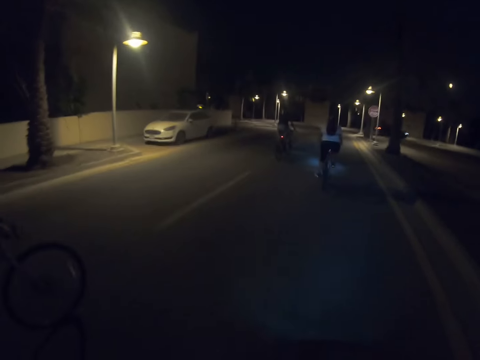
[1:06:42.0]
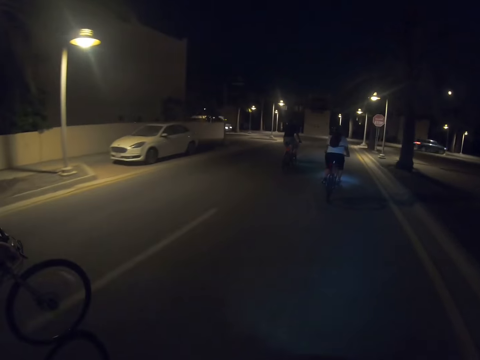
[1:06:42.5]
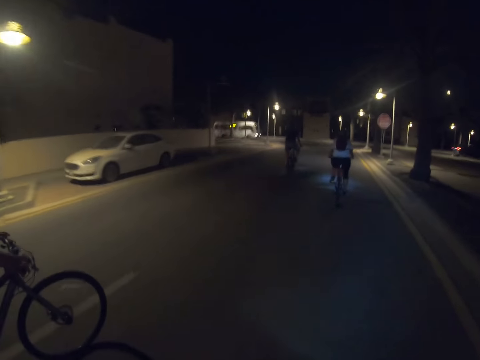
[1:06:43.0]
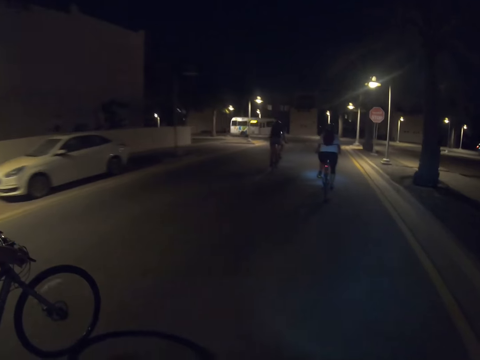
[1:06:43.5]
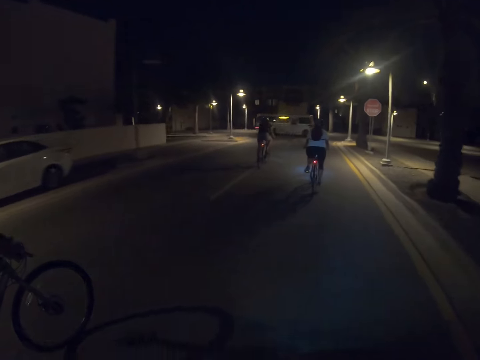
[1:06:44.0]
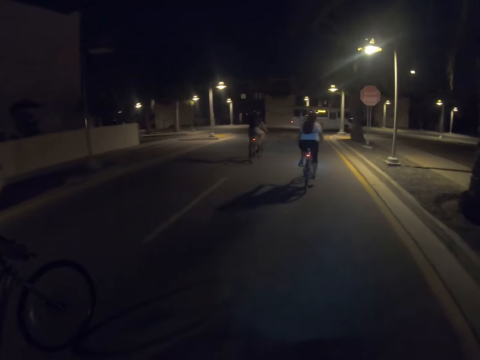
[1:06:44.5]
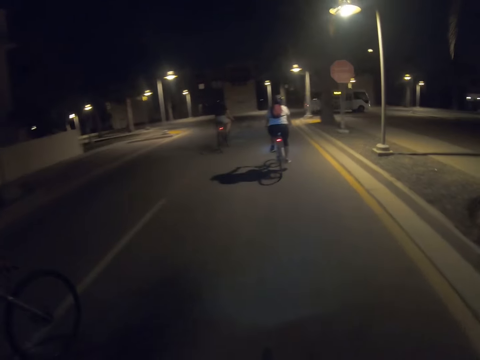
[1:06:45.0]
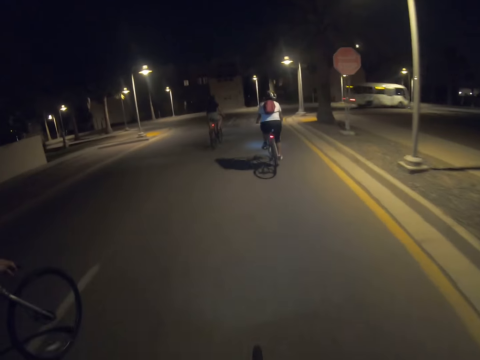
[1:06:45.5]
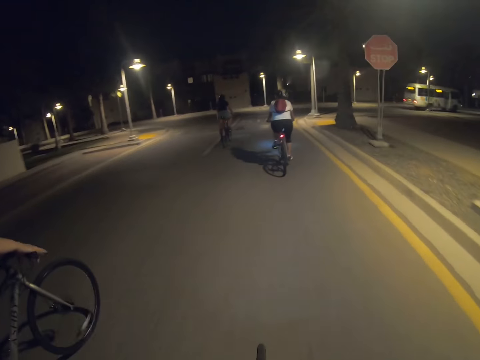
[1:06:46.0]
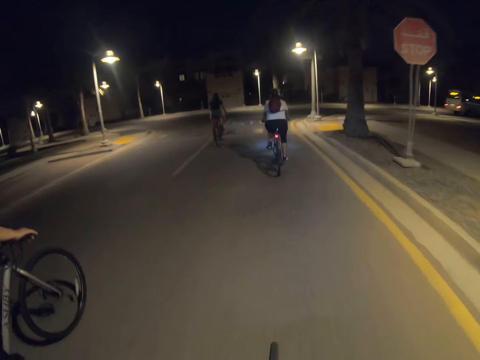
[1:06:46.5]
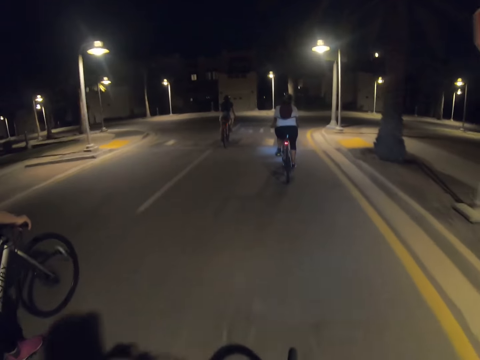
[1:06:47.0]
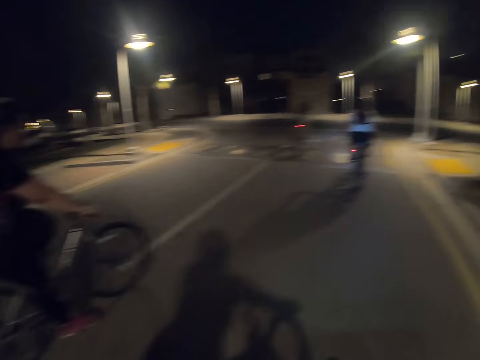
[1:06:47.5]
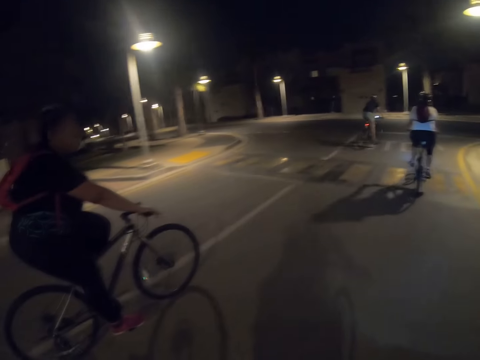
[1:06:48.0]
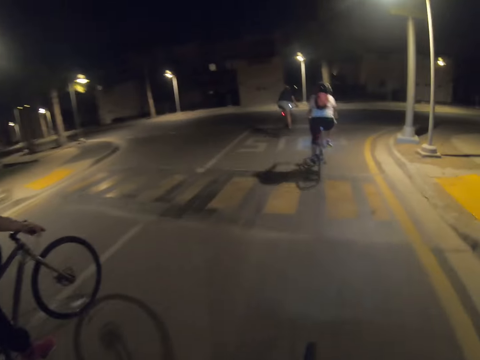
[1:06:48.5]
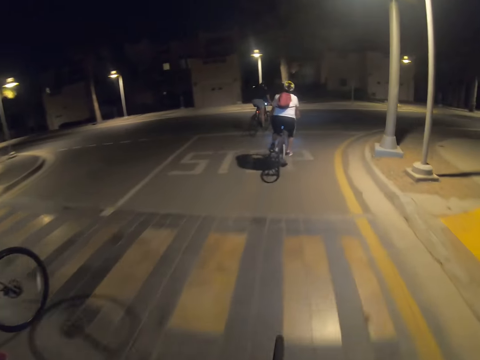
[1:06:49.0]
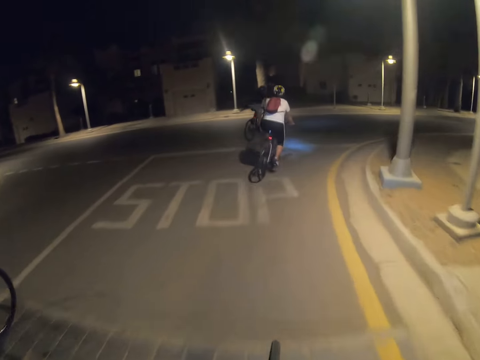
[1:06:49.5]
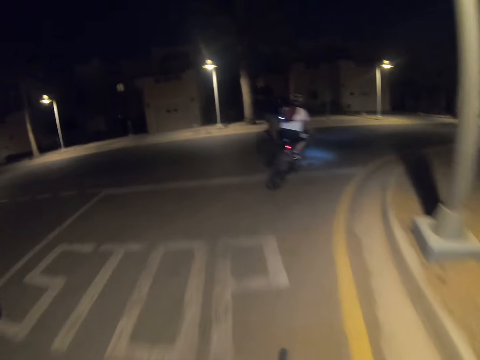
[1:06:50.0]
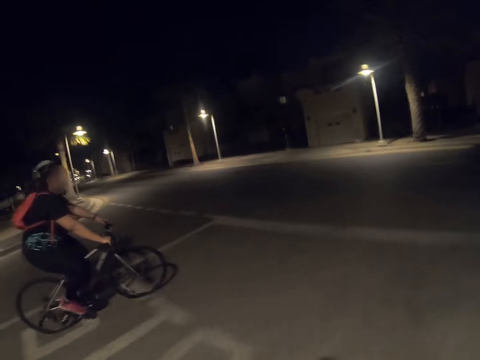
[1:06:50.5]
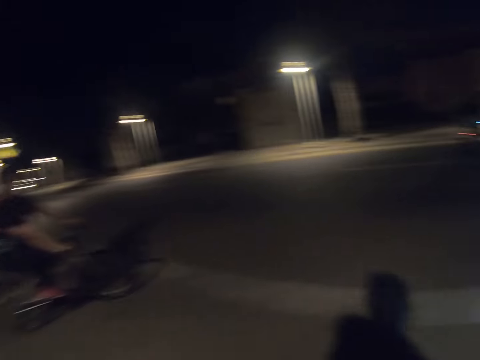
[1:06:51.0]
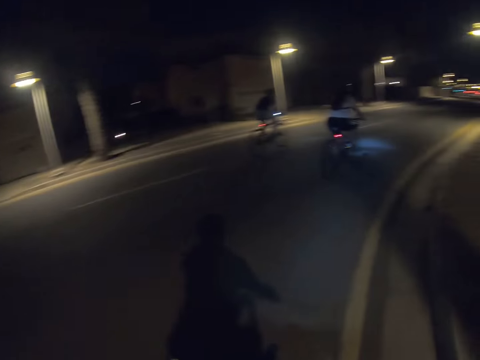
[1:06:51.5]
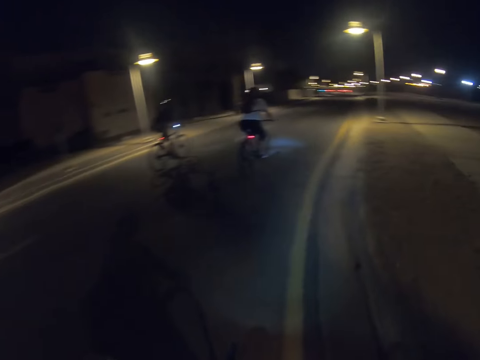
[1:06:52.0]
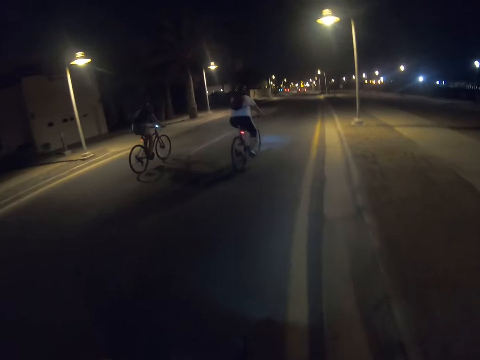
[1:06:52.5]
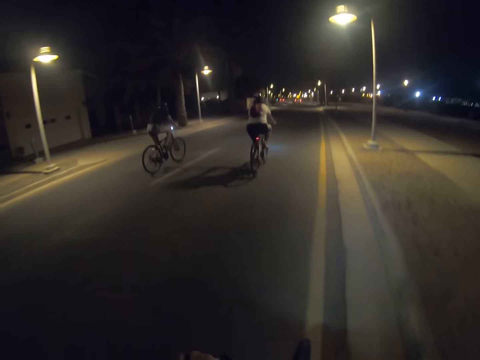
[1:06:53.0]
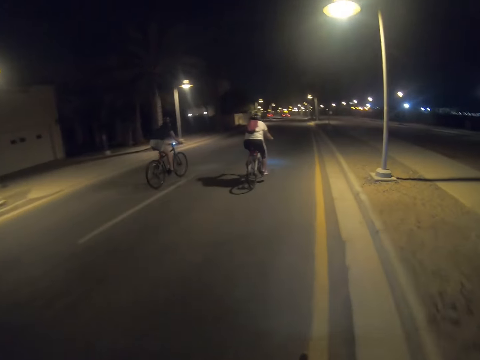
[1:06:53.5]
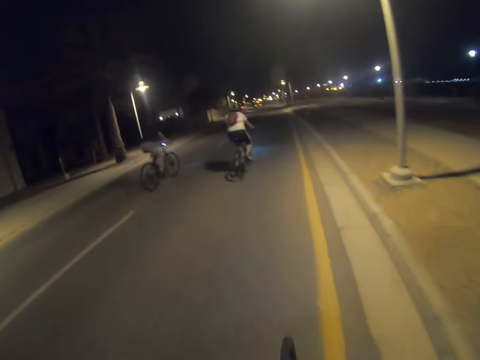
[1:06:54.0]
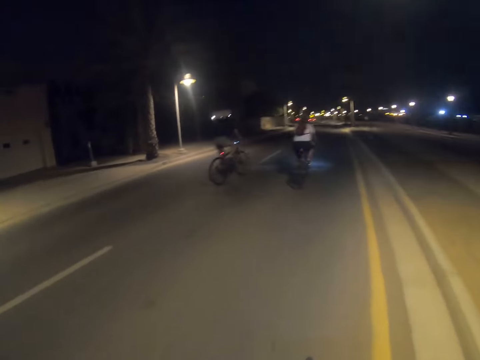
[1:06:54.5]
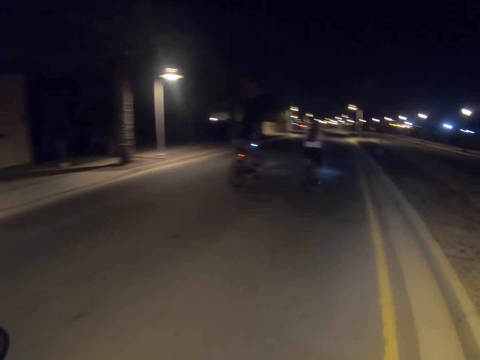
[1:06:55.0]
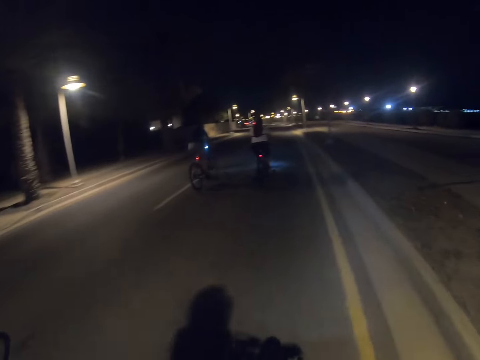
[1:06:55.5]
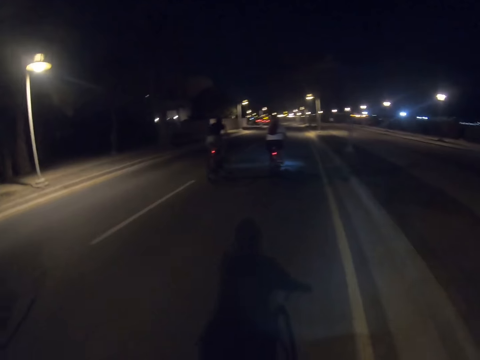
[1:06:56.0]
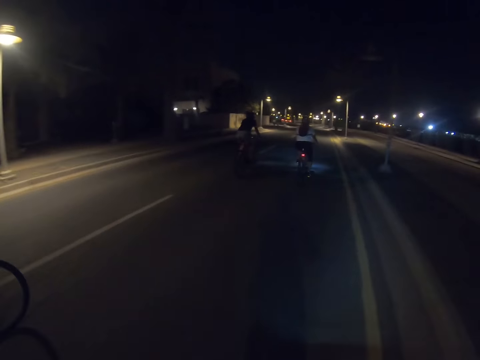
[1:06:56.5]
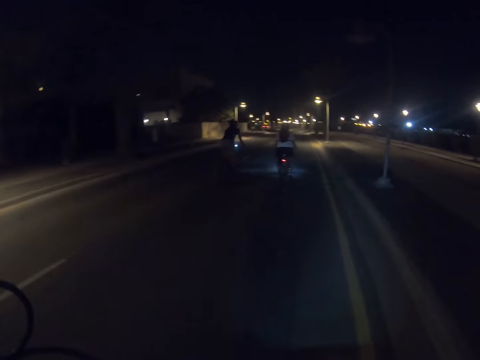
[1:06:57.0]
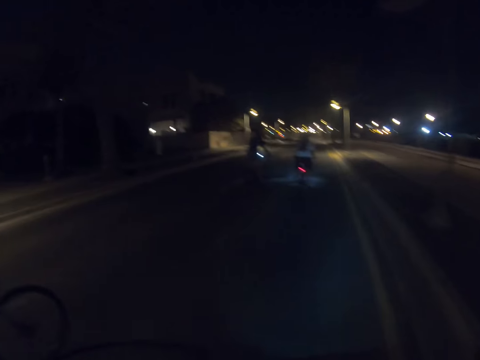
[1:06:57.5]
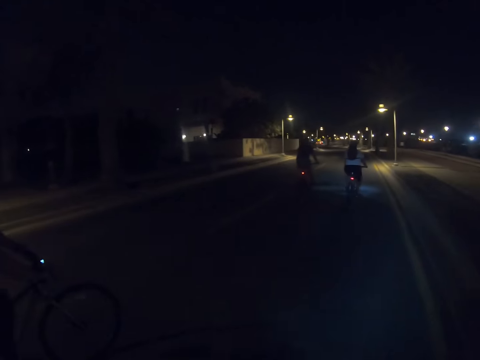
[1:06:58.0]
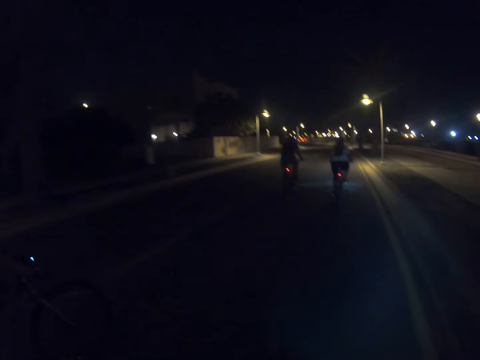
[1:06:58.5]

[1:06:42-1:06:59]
The camera wearer stares around on the road. They ride a bicycle on the road.

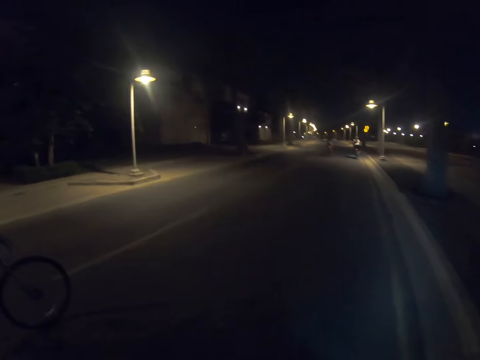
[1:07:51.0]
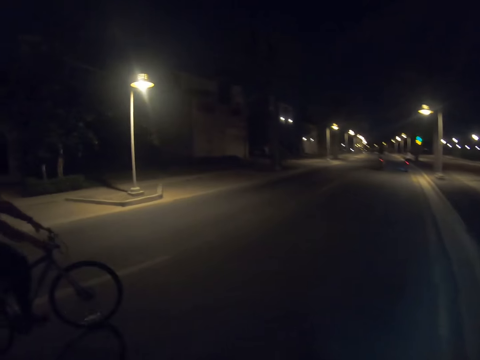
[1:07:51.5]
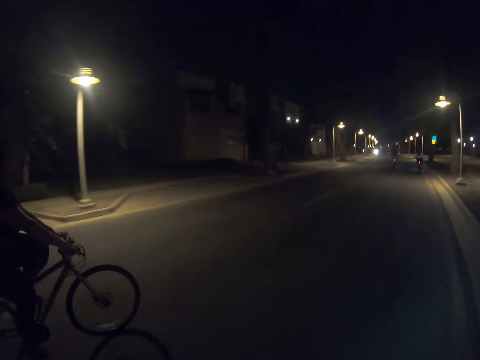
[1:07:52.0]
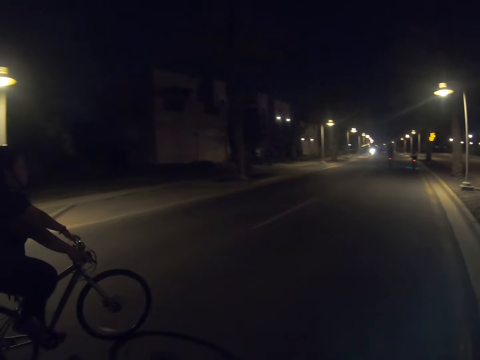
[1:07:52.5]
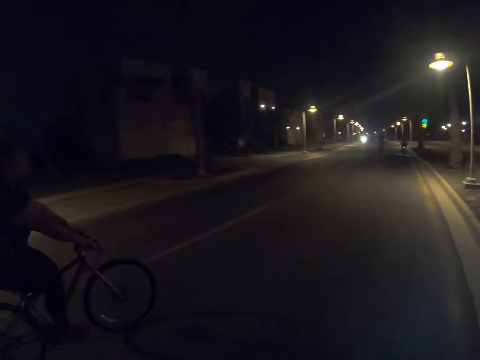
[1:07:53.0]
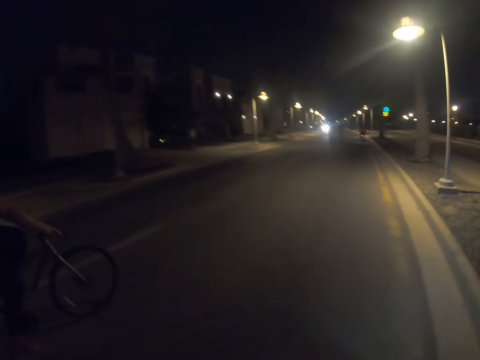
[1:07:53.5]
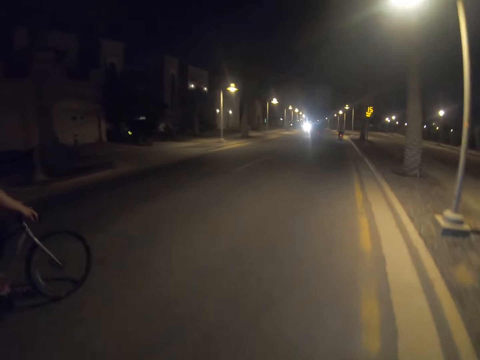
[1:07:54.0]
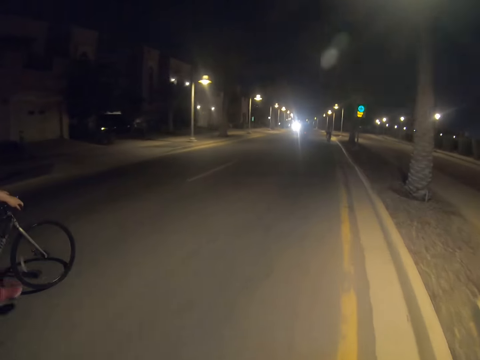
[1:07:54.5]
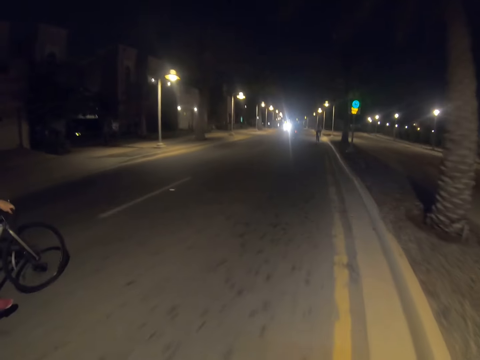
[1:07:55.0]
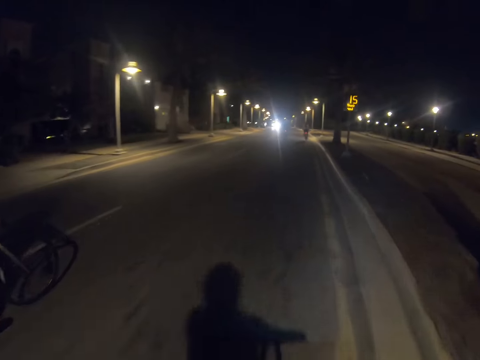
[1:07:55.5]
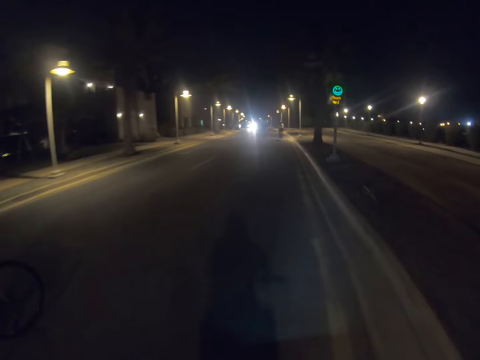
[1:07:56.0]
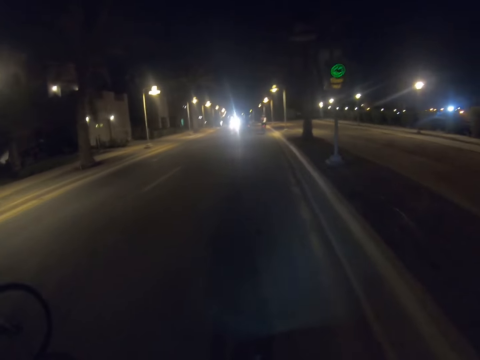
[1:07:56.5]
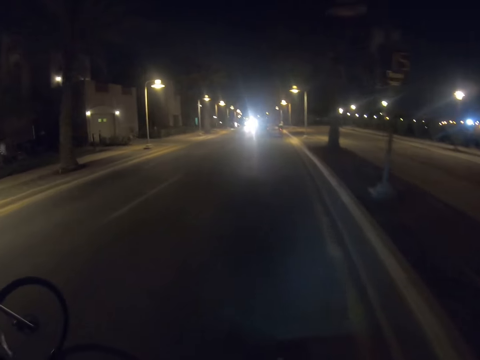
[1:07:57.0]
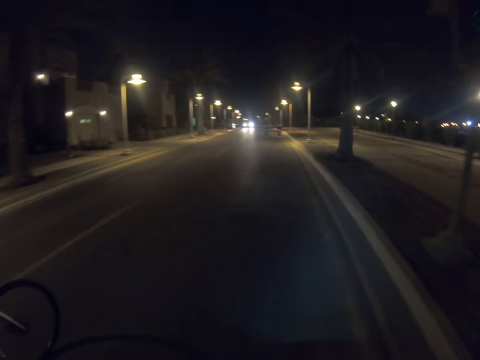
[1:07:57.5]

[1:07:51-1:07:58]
A person rides a bicycle on the road.

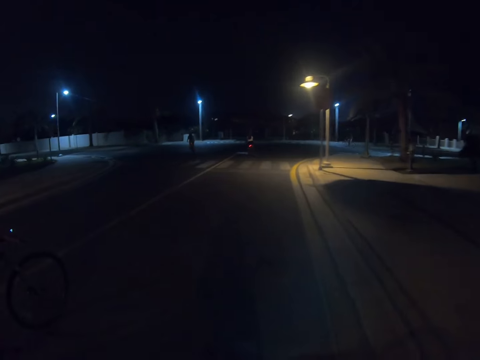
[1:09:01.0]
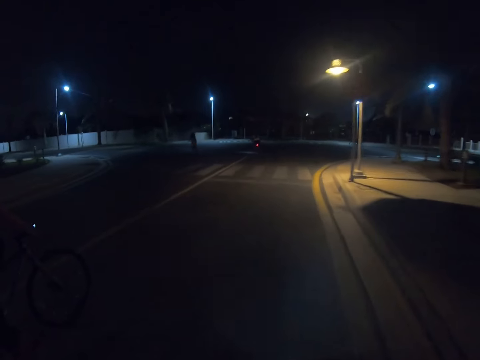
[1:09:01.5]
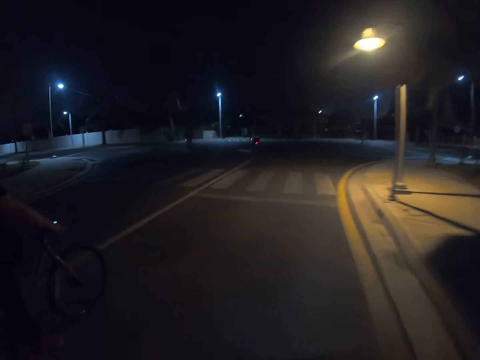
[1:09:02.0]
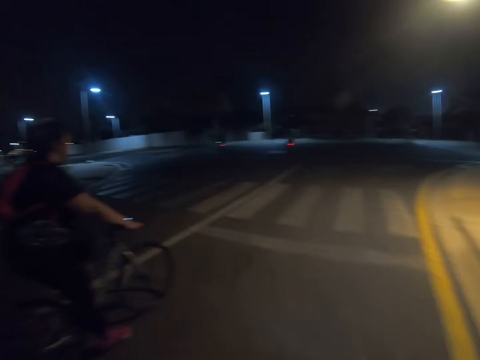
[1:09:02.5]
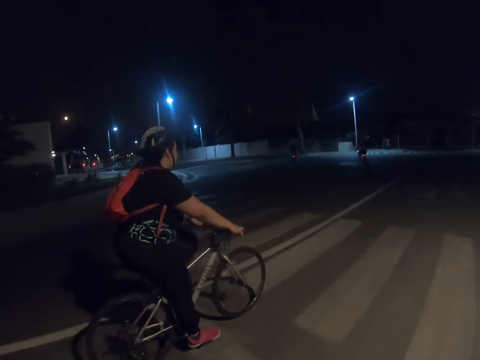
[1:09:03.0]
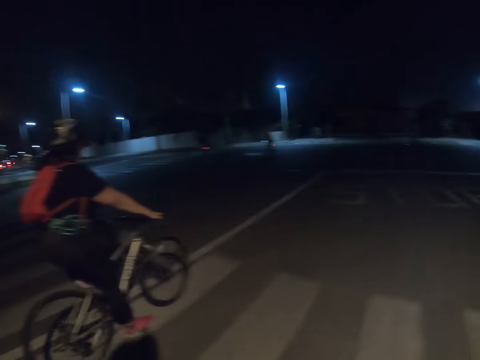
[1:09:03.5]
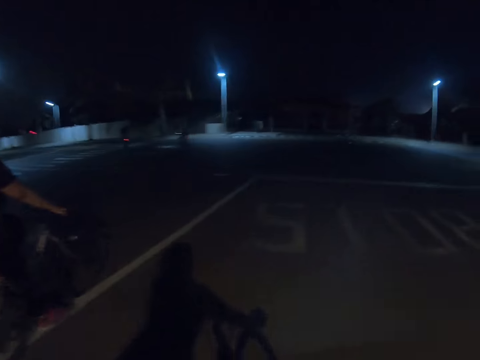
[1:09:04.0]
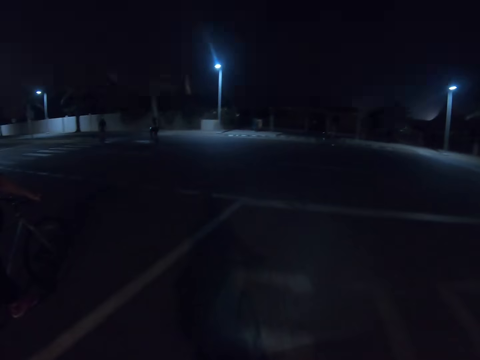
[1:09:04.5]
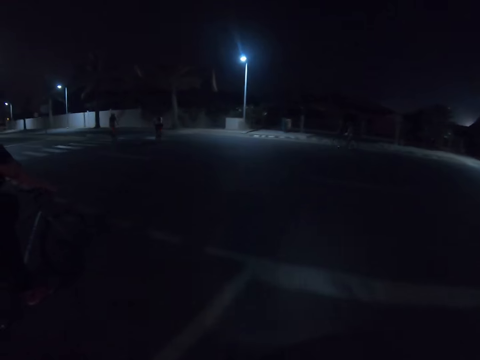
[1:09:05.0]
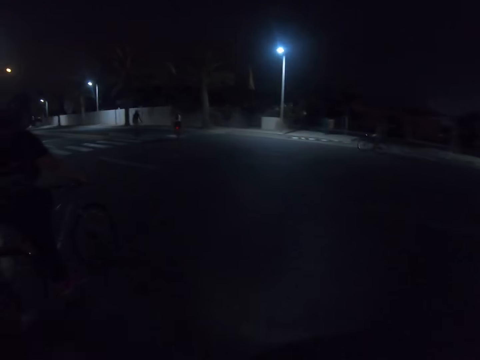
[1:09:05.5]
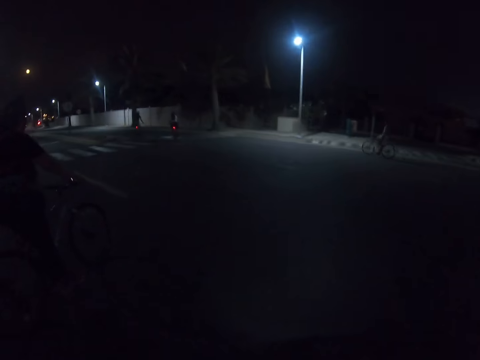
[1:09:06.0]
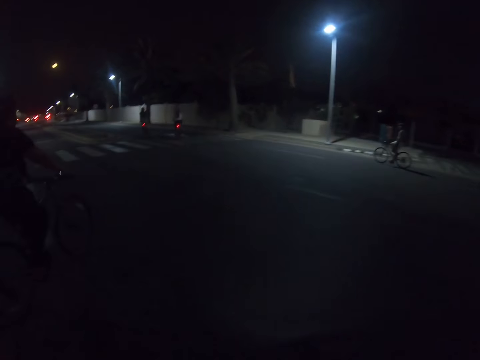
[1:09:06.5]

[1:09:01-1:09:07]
The camera wearer looks around on the road. The camera wearer and a person make a turn.
